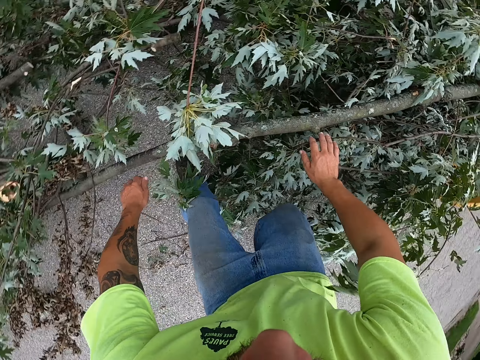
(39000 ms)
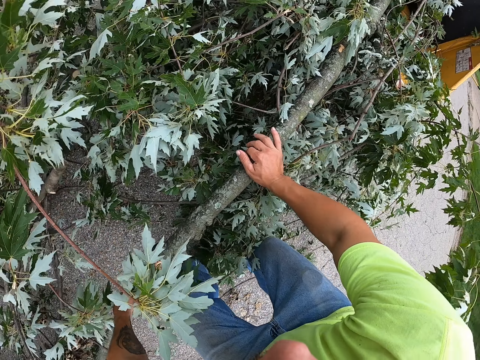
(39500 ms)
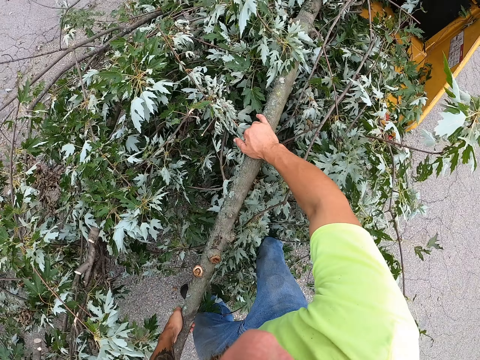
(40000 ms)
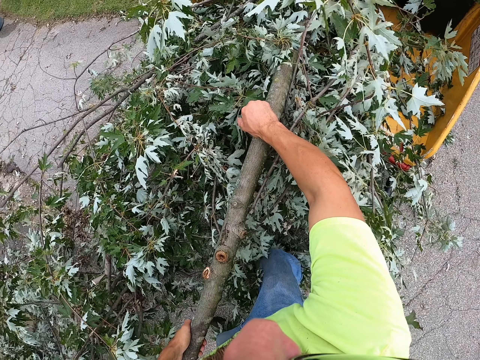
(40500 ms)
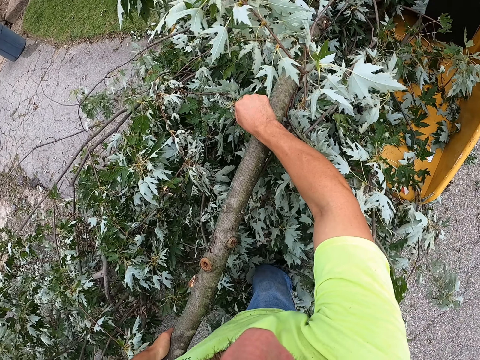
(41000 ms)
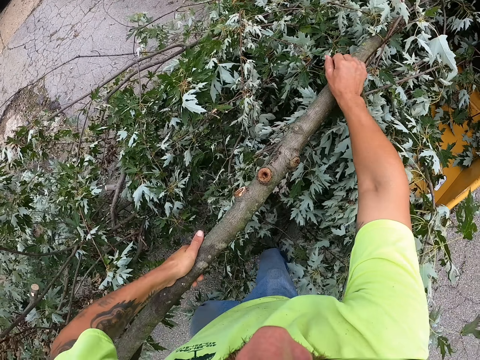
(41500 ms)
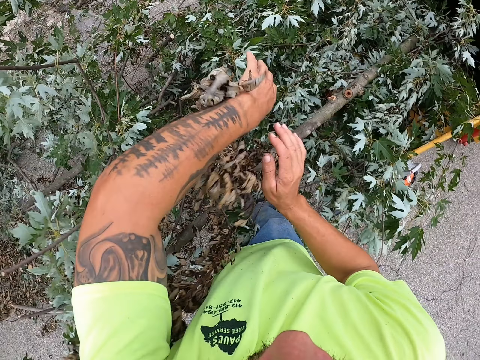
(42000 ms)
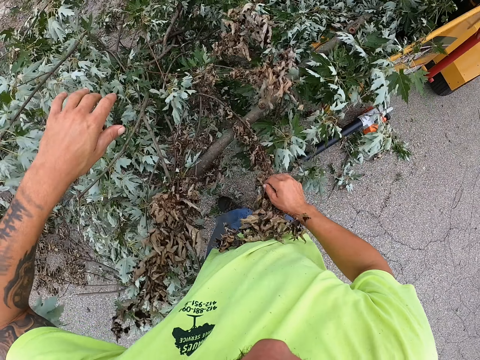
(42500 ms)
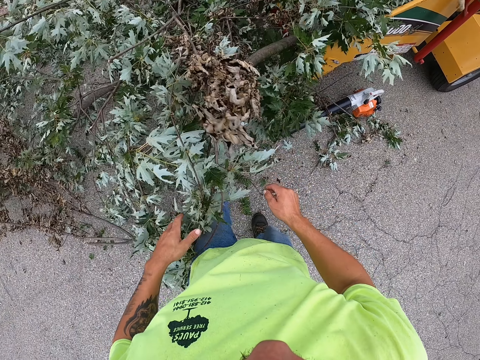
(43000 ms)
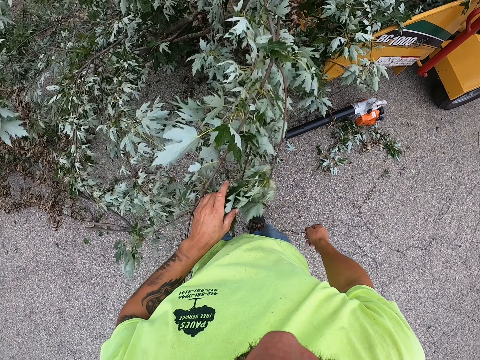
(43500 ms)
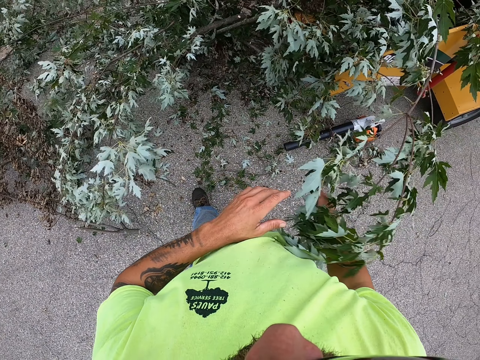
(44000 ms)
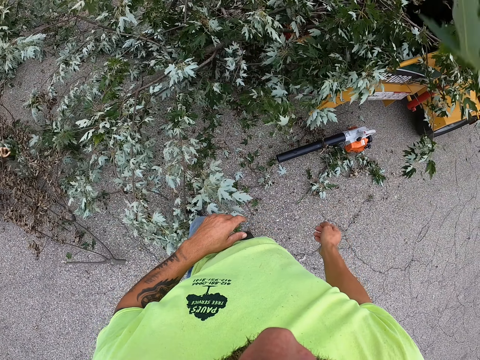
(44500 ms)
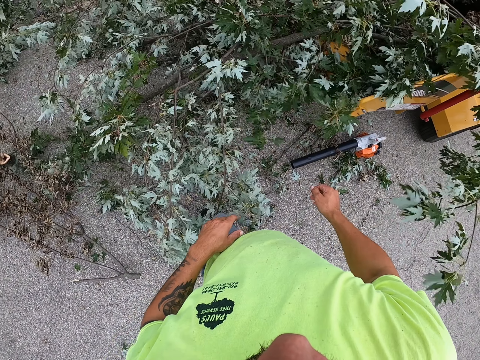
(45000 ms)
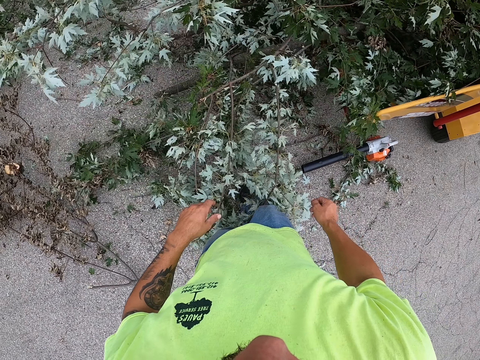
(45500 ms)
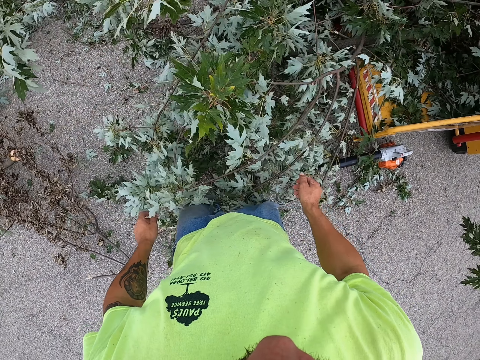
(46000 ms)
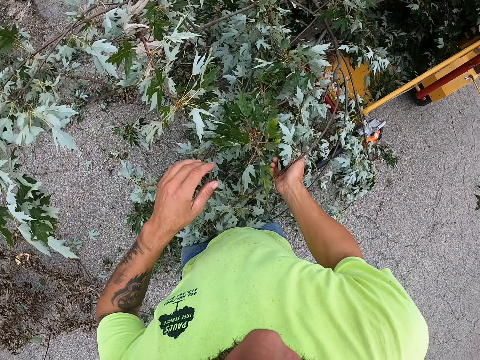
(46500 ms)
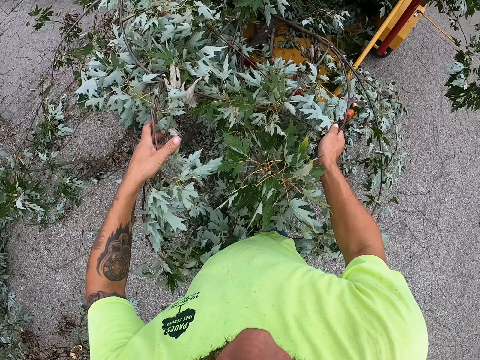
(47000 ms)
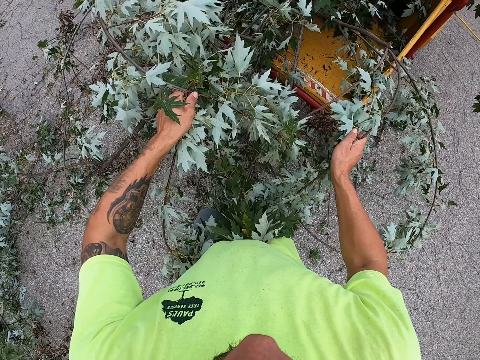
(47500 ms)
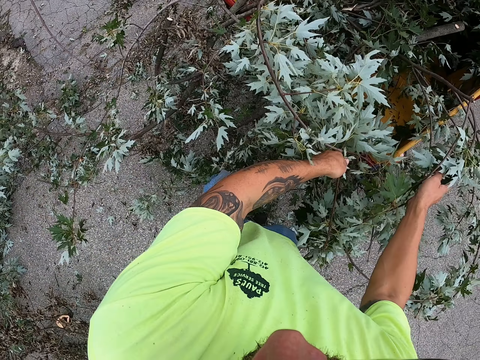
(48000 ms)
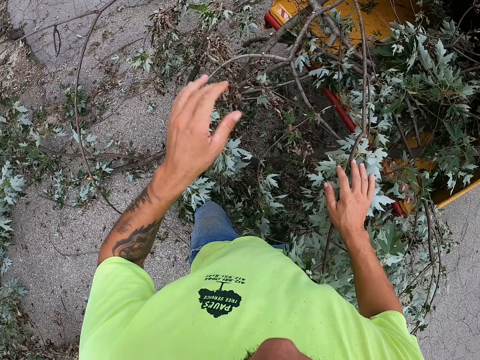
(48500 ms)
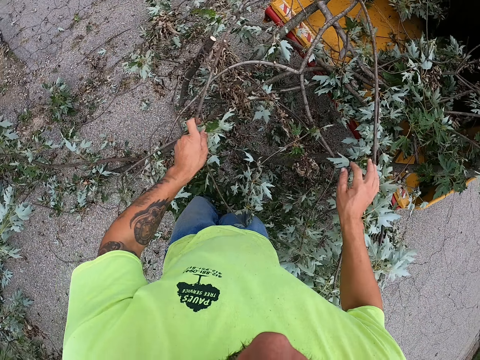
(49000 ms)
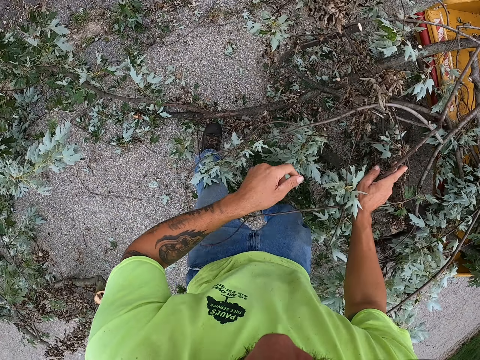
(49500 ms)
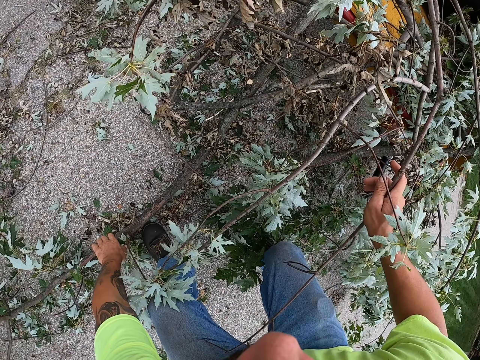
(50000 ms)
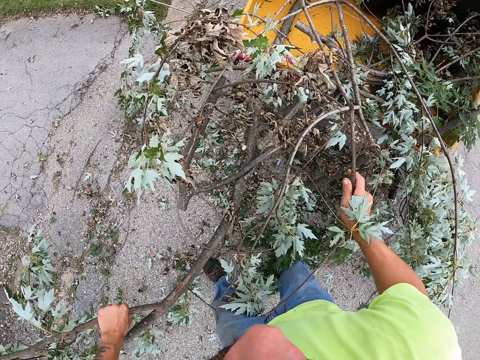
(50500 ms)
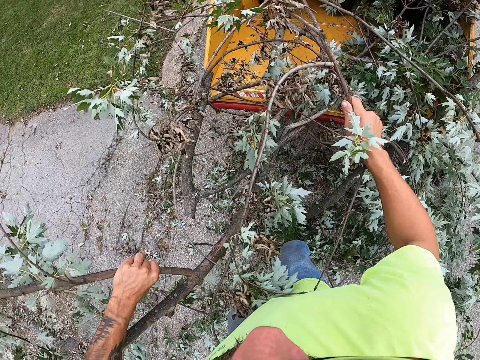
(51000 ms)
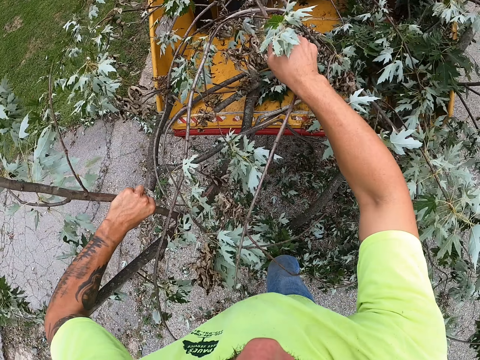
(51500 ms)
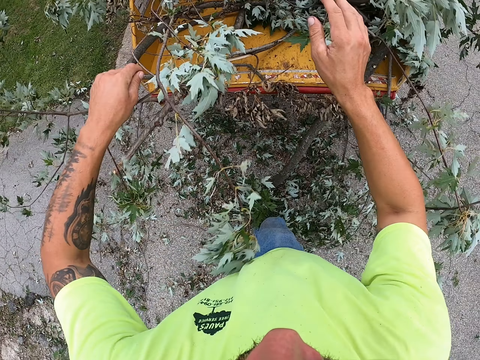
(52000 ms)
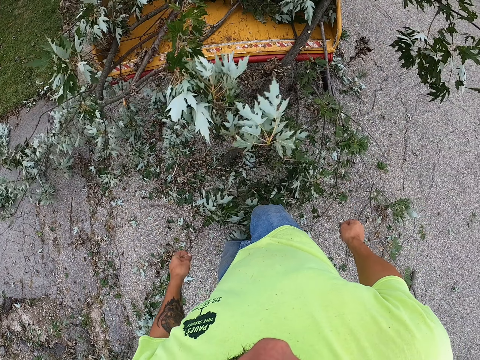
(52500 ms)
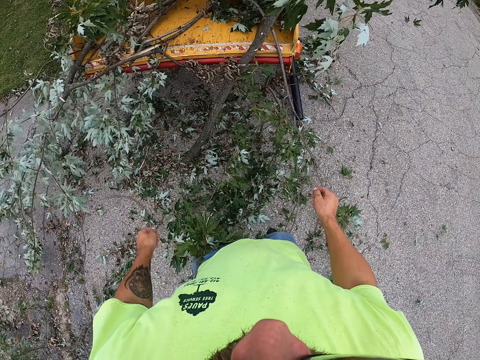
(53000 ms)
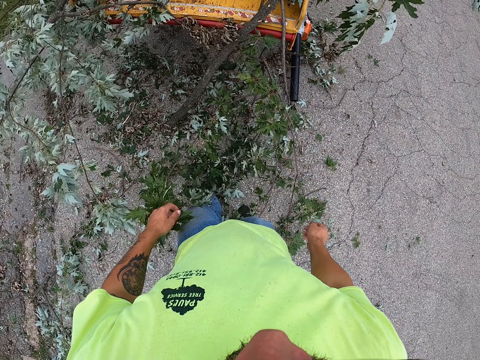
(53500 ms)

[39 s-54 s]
The camera wearer places both hands on the branch. They raise the branch into the tree shredder with both hands. They push tree branches in the Vermeer stump grinder. They push the branch into the tree shredder with both hands. They pick up tree branches and push the tree branches in the Vermeer stump grinder.

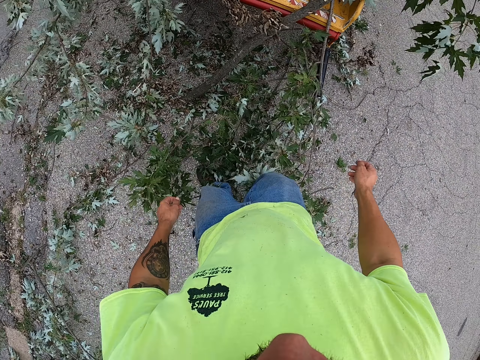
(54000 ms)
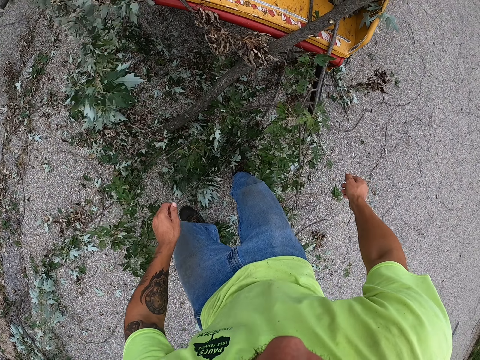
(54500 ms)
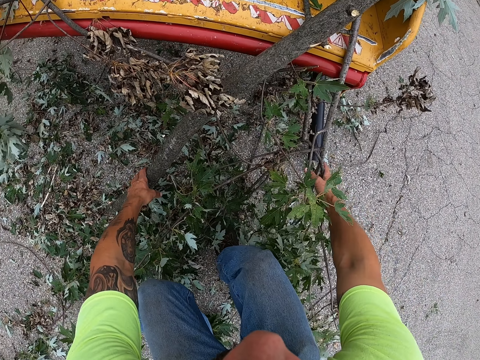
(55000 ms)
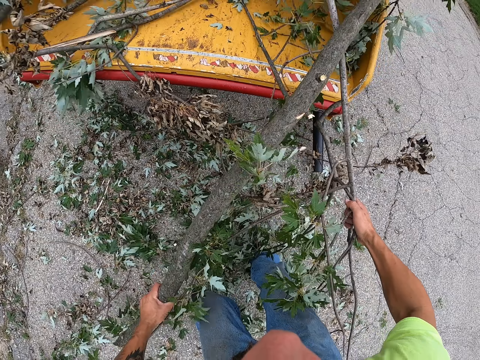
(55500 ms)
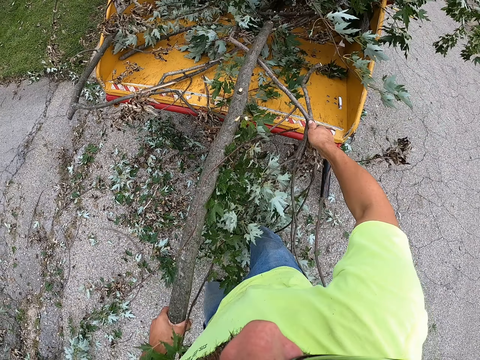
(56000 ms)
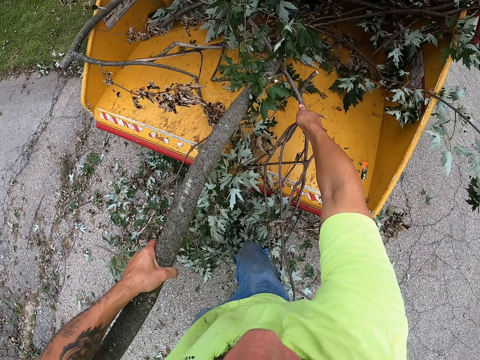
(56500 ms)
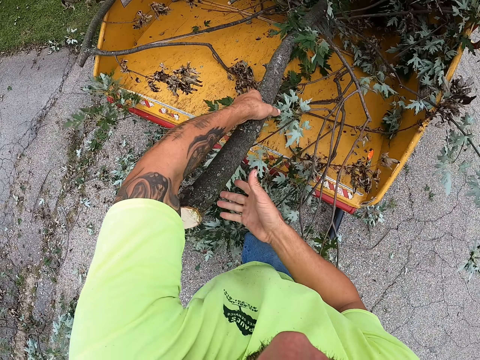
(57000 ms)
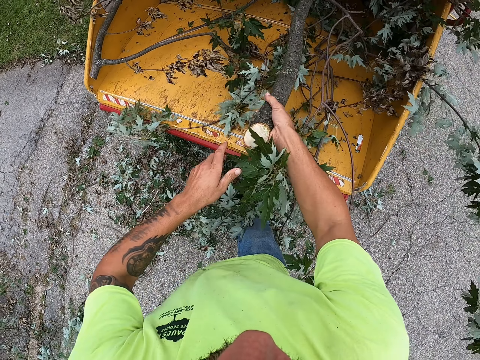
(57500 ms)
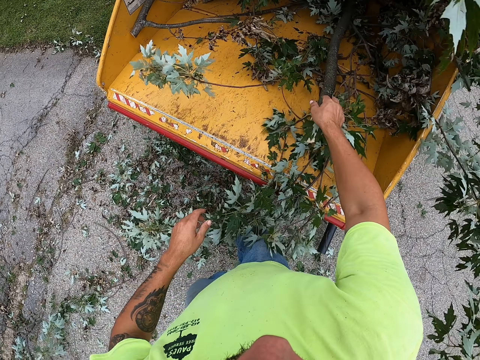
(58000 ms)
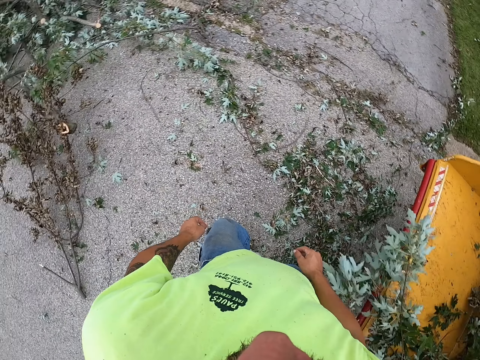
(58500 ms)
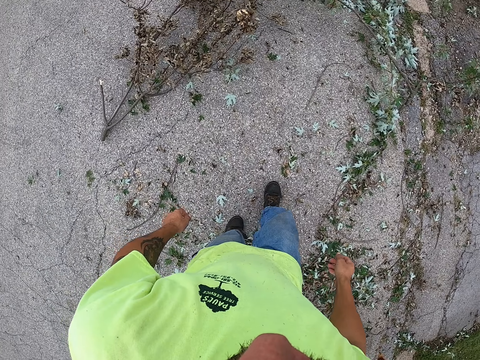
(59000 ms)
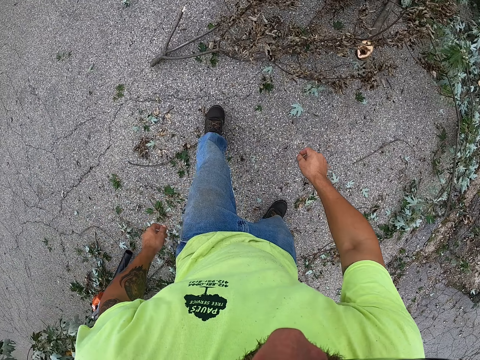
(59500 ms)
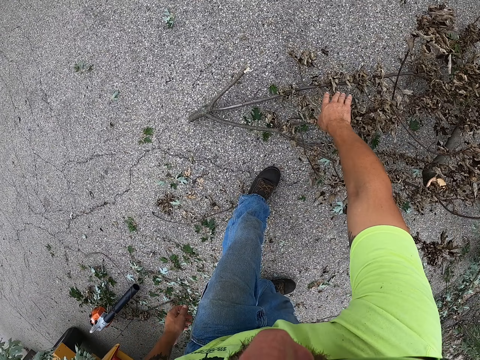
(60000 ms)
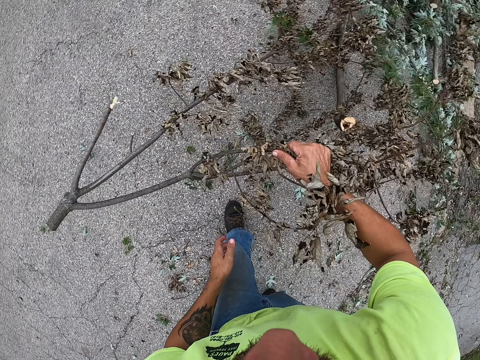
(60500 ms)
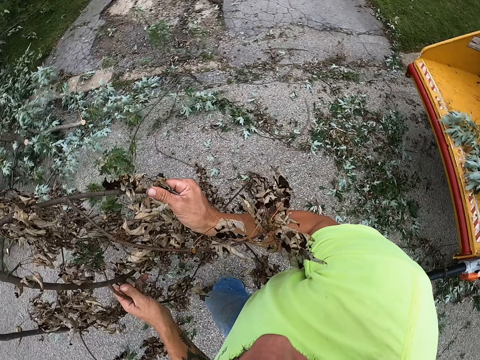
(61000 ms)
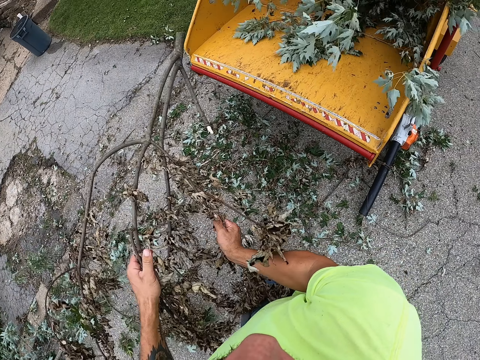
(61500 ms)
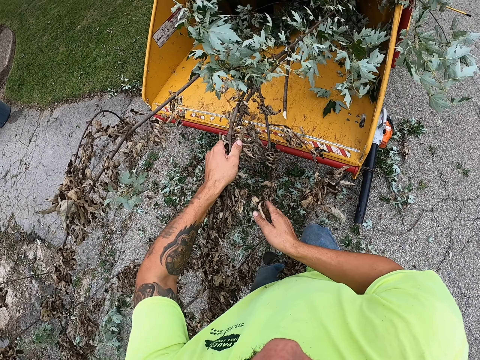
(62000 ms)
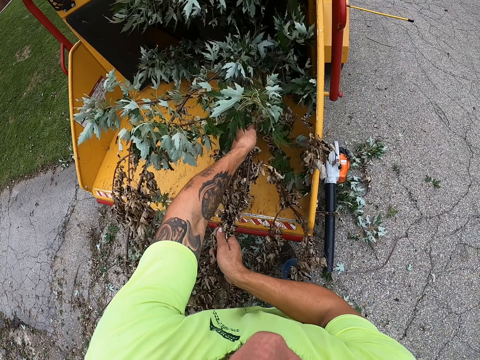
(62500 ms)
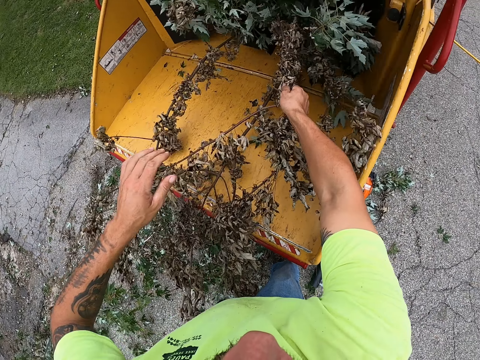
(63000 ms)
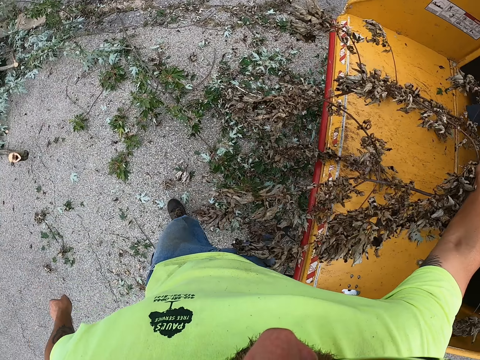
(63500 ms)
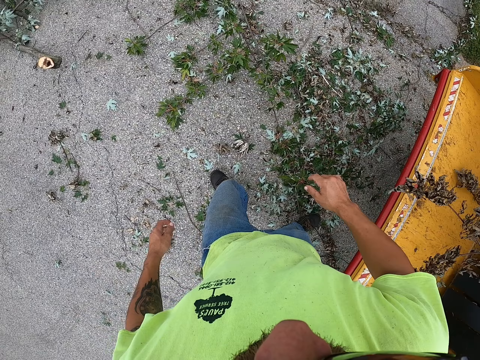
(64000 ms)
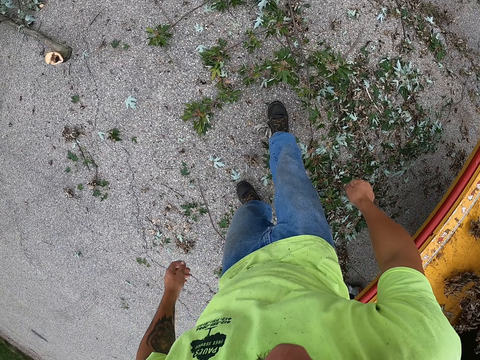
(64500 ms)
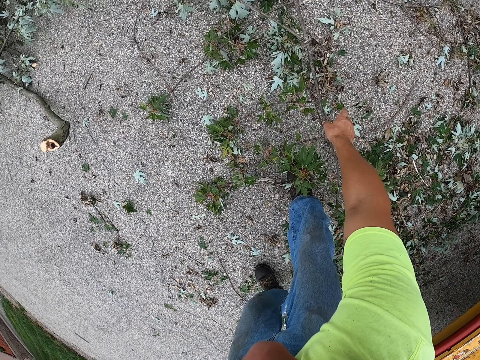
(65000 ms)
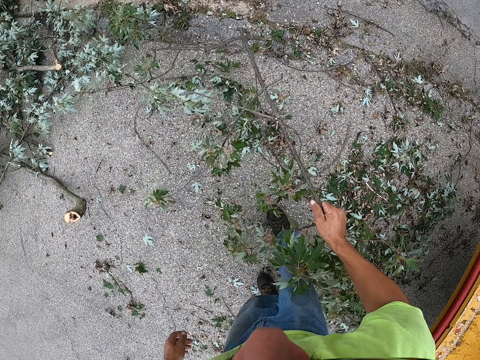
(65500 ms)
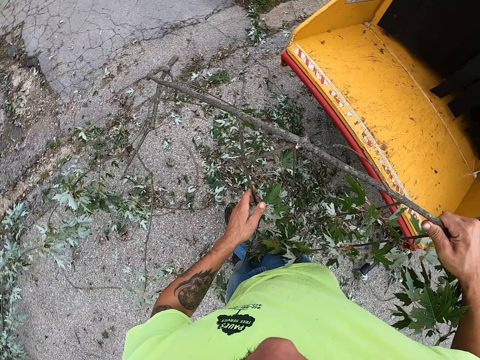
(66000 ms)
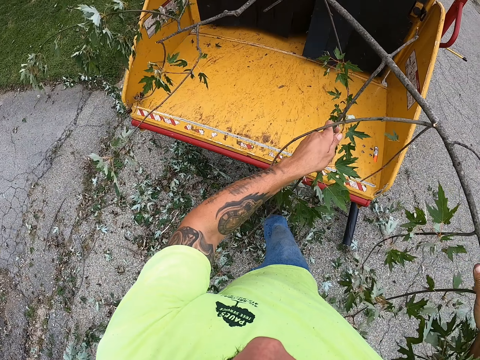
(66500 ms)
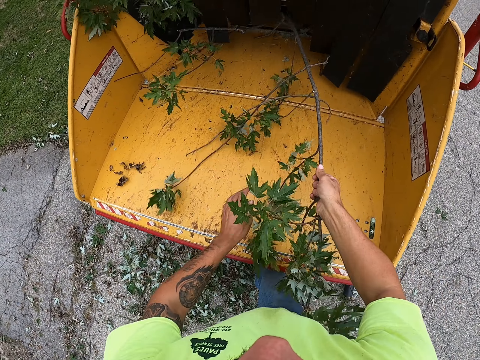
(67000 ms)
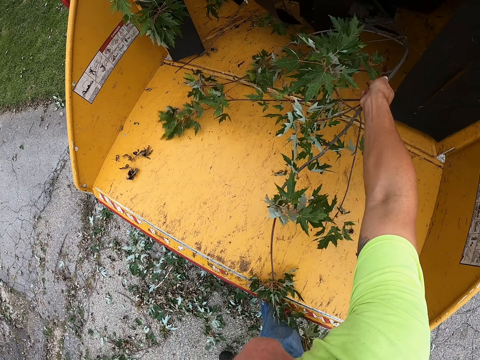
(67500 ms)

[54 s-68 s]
The camera wearer picks up tree branches and pushes the tree branches in the Vermeer stump grinder. He turns back and walks forward. He picks up a branch on the ground with his right hand. He turns back. He holds the branch with both hands. He walks forward. He pushes the tree branches in the Vermeer stump grinder. He puts the branch into the tree shredder with both hands. He puts the branch into the tree shredder with his right hand. He turns back. He picks up a branch on the ground with his right hand. He turns back. He holds the branch with both hands. He pushes the tree branches in the Vermeer stump grinder. He puts the branch into the tree shredder with both hands. He puts the branch into the tree shredder with his right hand.
